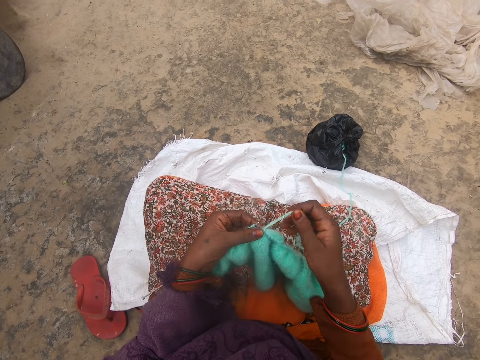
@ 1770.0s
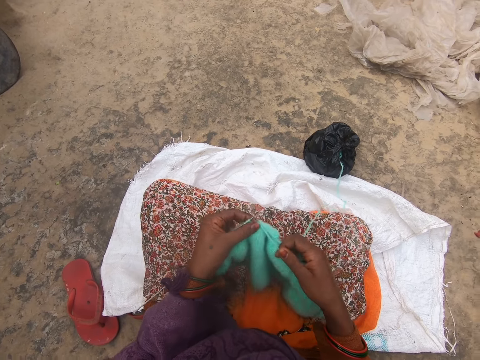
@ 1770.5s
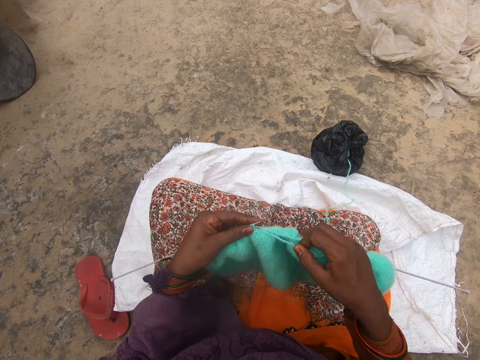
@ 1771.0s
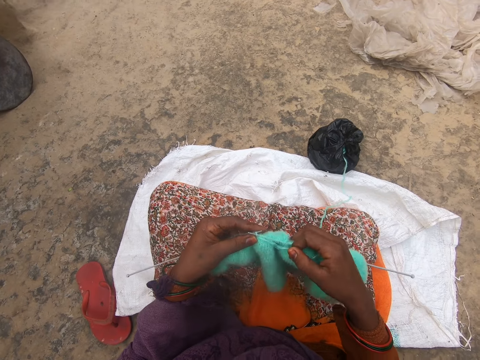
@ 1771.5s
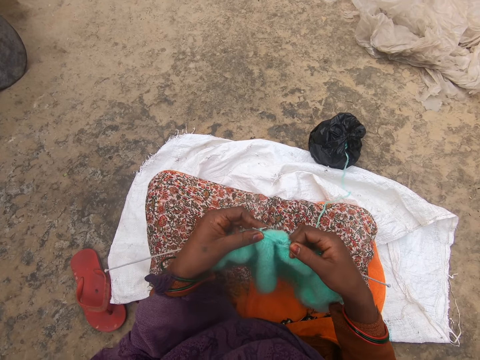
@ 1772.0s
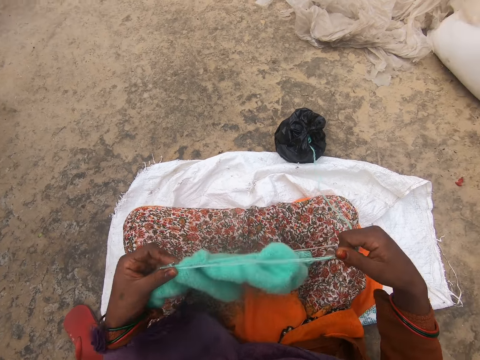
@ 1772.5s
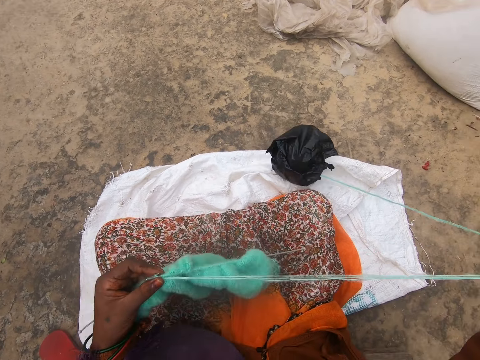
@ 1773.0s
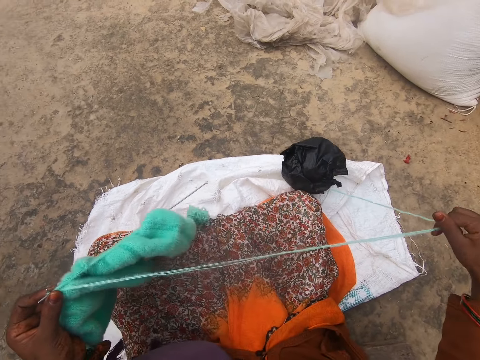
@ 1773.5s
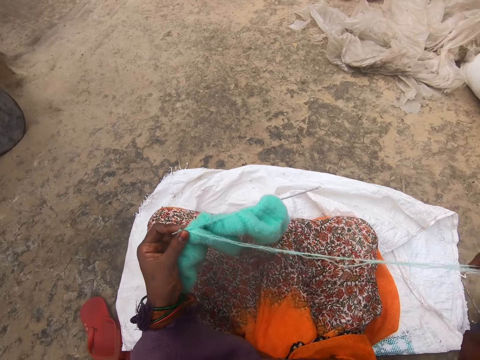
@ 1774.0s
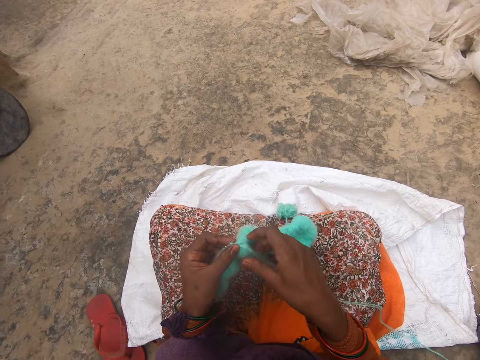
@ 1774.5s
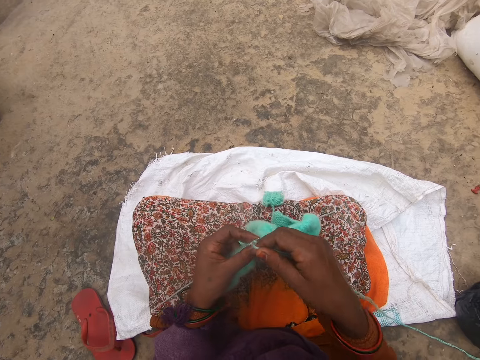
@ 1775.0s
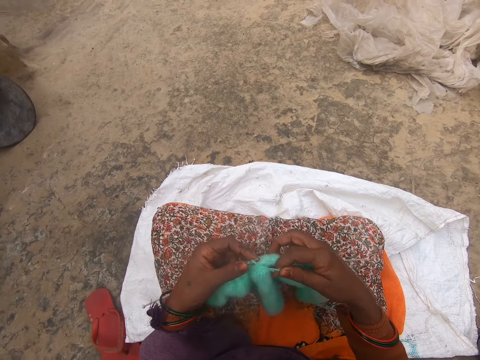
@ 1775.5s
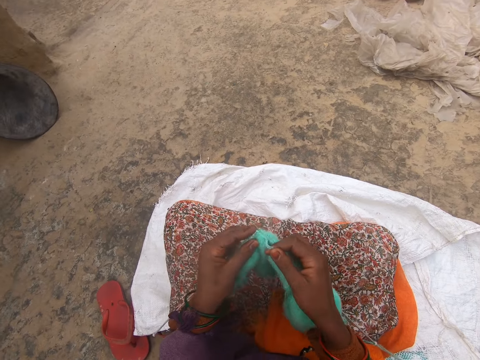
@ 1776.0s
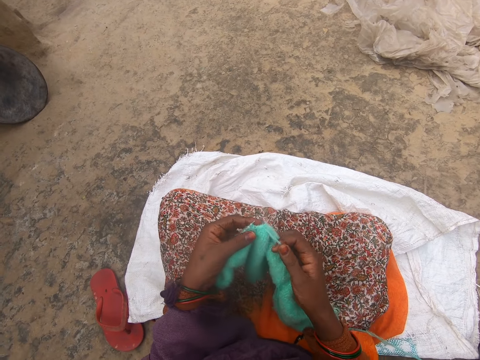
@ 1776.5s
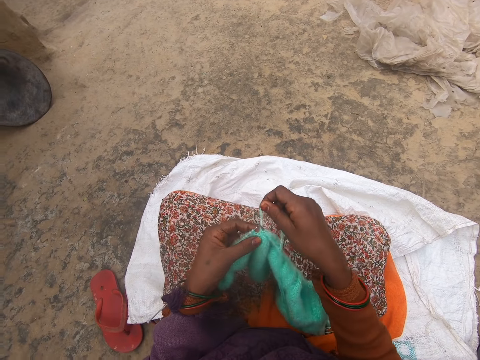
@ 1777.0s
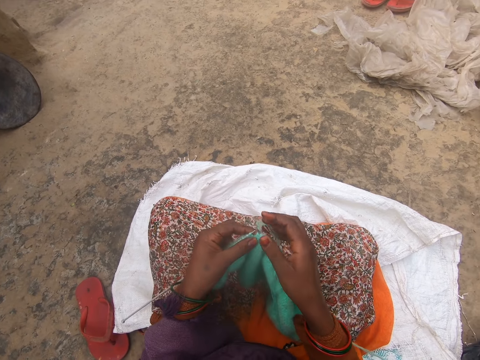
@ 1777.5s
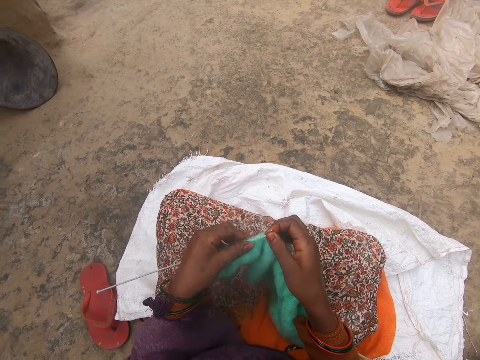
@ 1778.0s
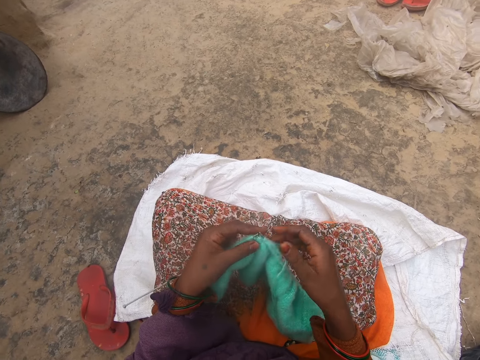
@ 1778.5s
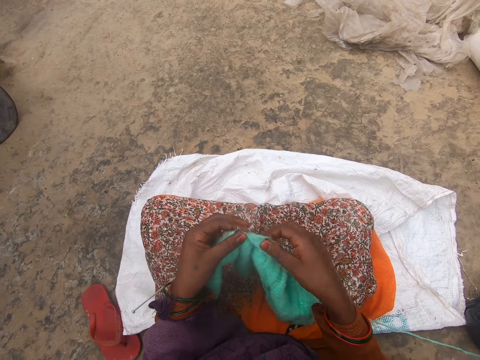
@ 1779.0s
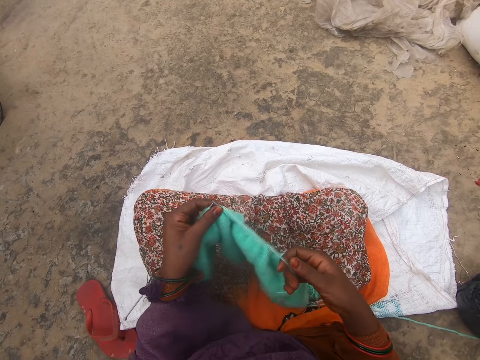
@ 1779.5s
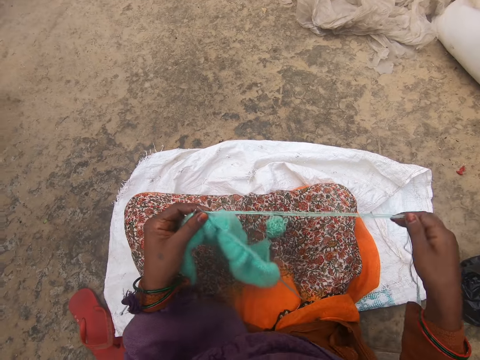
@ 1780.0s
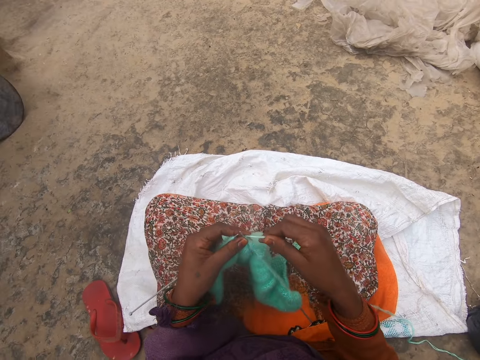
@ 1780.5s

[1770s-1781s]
The camera wearer aligns the thread. They drag the yarn. They sew the fabric. They align the thread.

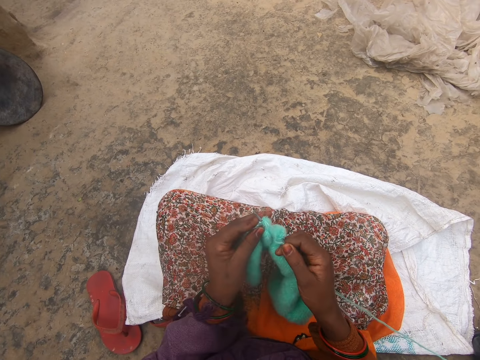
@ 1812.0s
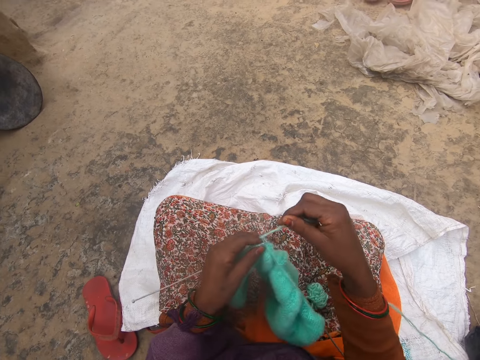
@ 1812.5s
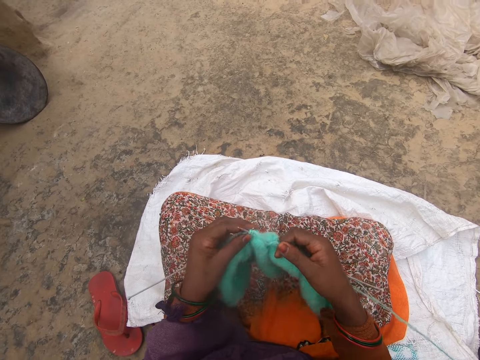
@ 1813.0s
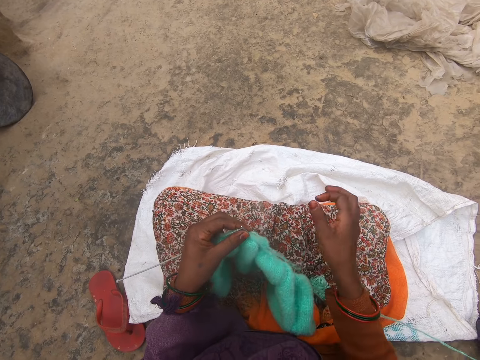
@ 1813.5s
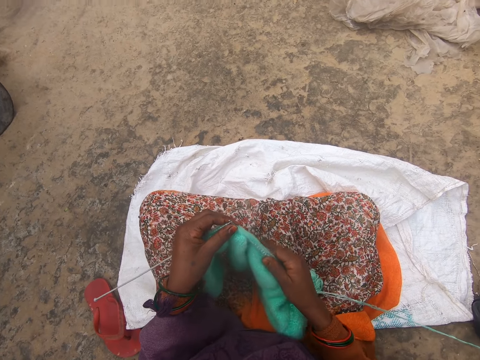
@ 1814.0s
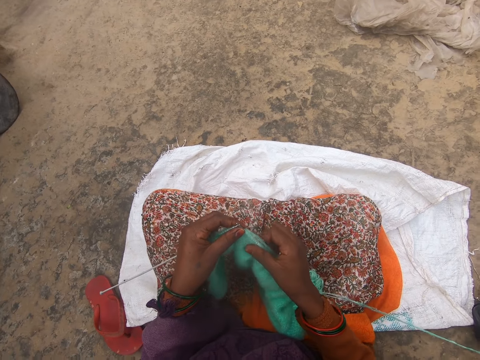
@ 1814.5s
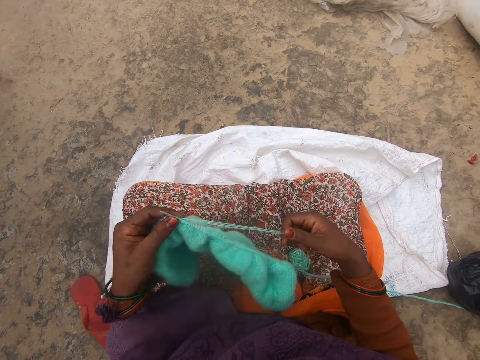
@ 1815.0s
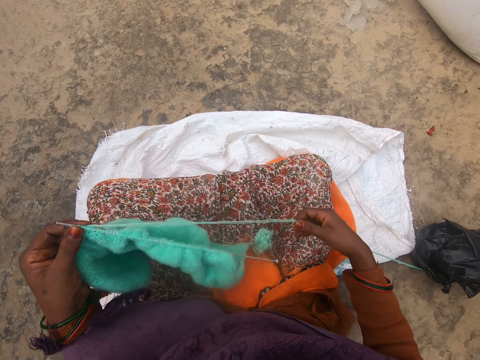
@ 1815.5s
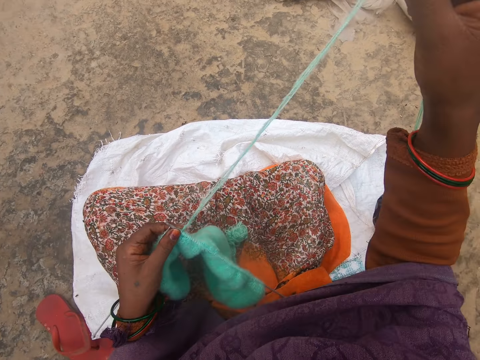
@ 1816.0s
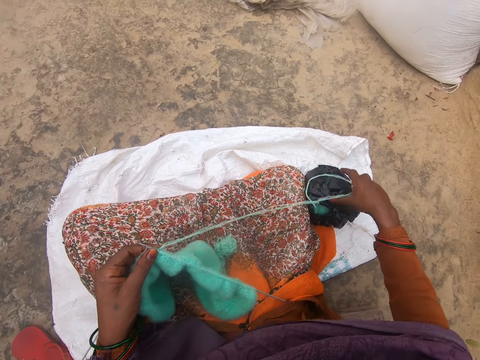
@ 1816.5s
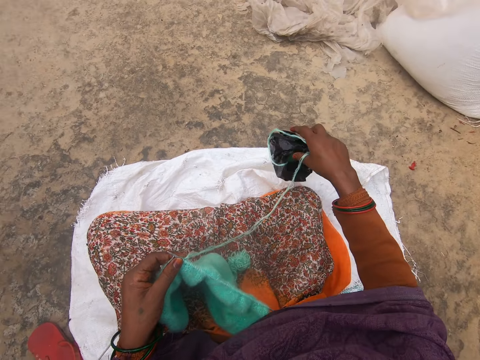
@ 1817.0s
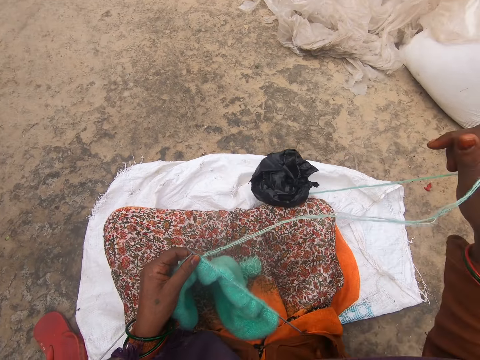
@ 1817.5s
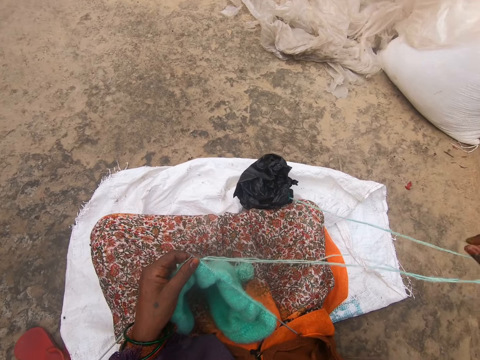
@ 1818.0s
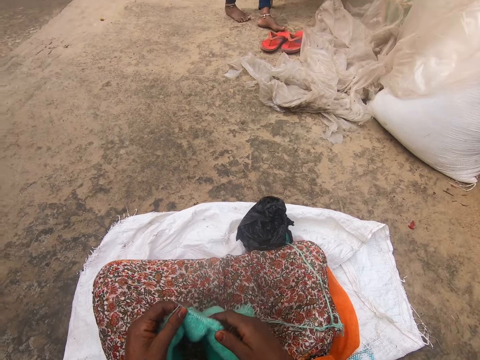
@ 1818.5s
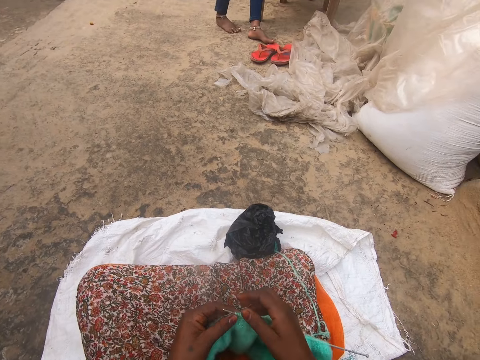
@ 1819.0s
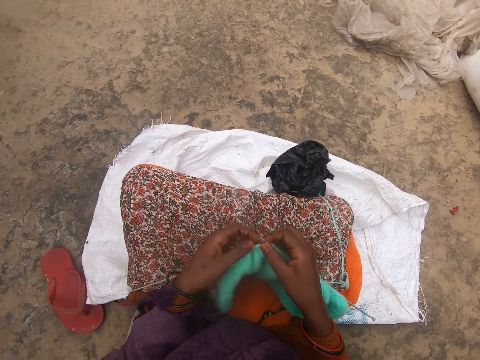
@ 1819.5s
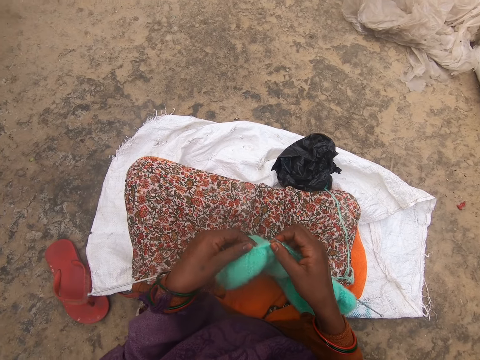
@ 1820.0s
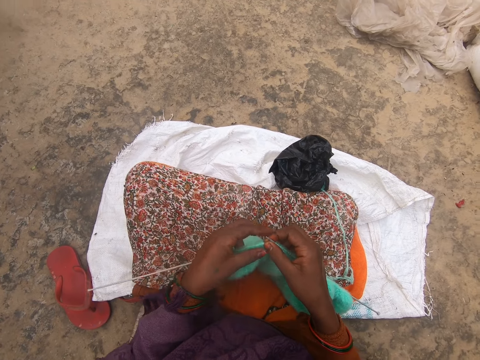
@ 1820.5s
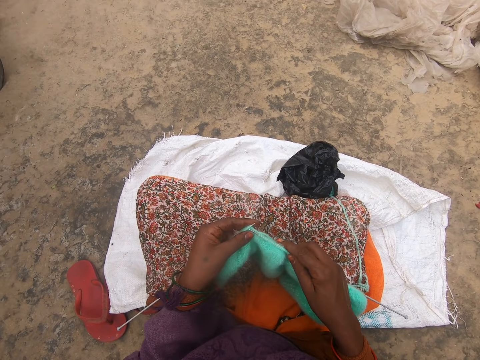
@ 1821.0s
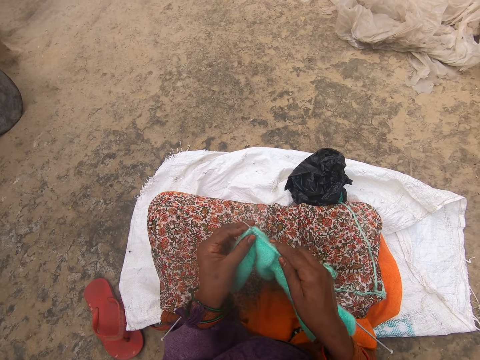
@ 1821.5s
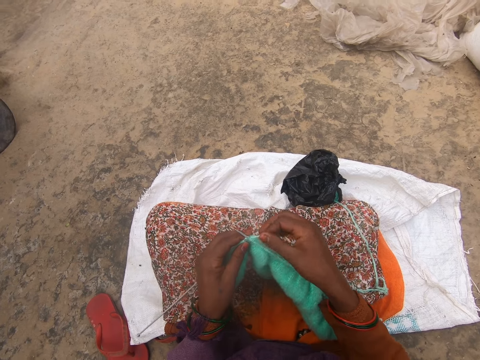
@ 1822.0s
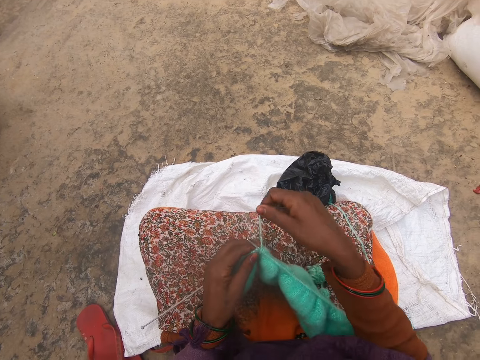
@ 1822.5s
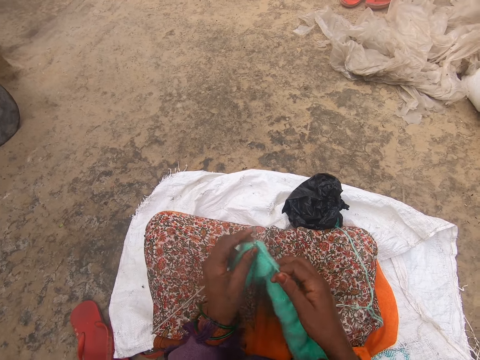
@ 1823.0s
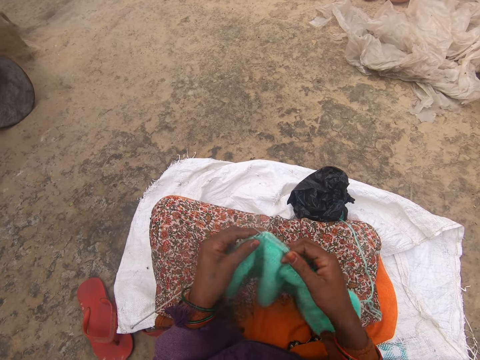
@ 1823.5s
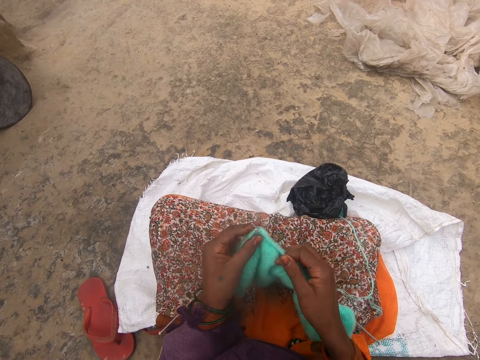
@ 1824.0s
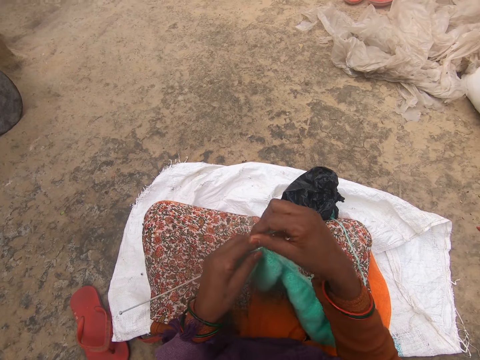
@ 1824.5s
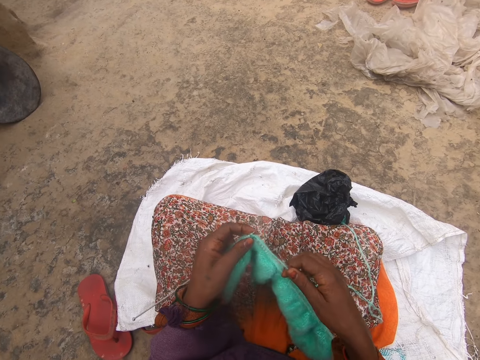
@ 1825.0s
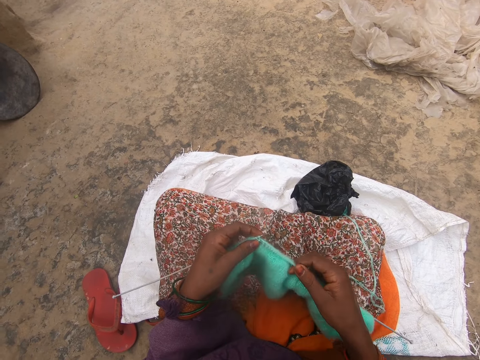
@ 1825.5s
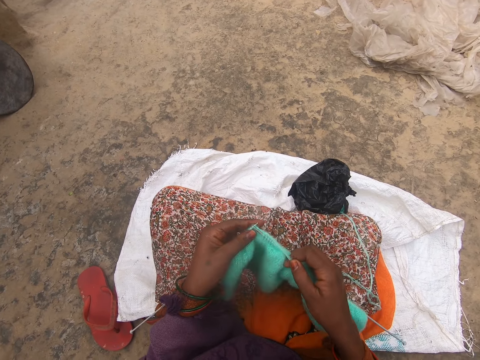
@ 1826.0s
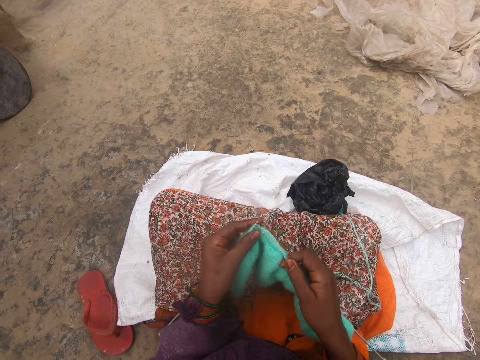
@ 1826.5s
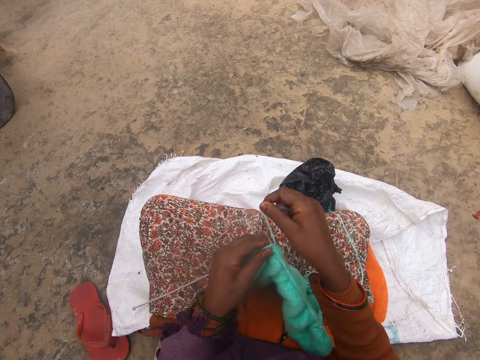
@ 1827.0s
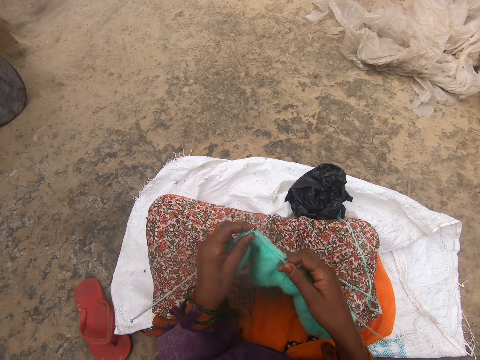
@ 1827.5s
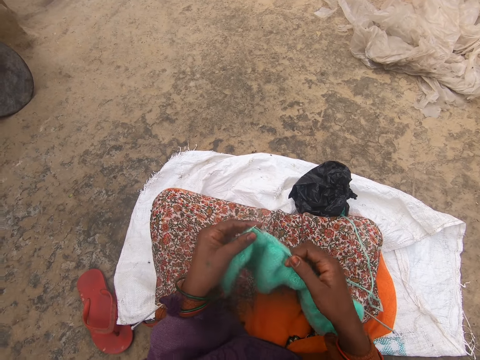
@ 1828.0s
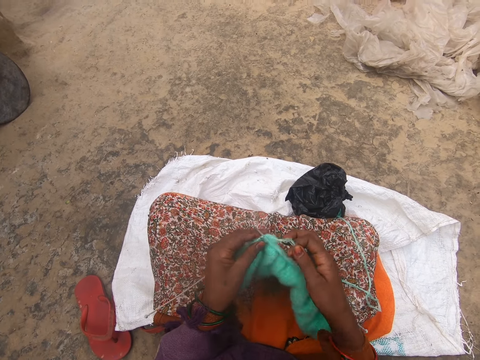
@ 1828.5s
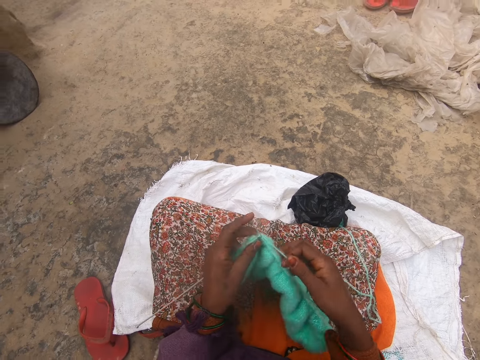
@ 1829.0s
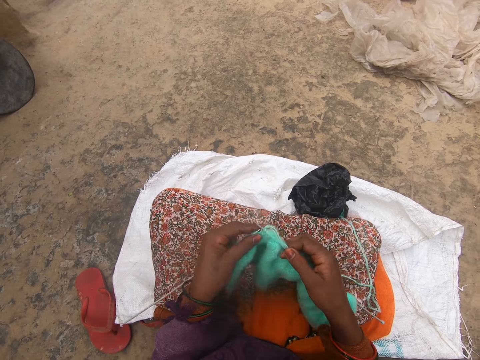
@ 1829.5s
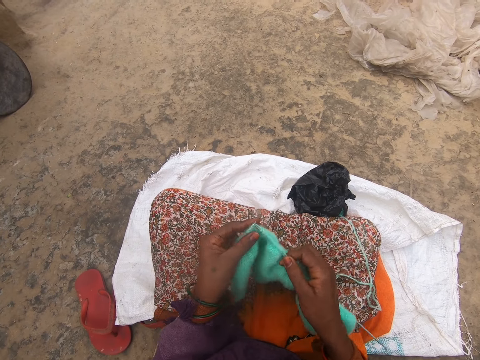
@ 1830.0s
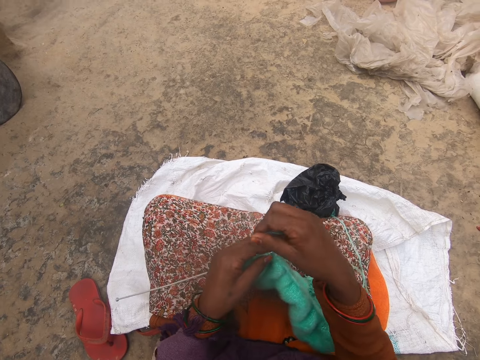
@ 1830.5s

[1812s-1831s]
The camera wearer aligns the fabric. They adjust the yarn. They sew the fabric. They knit.
